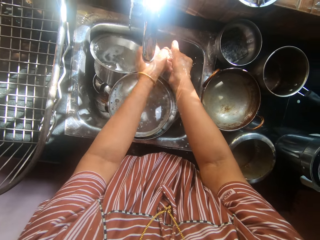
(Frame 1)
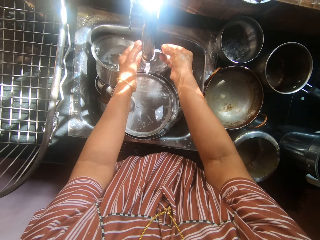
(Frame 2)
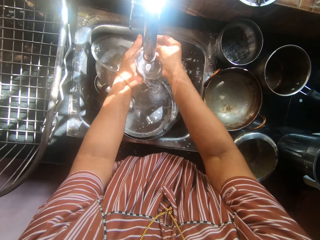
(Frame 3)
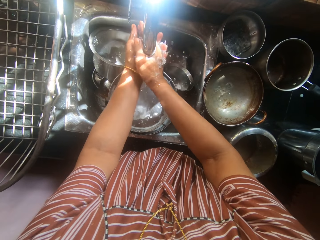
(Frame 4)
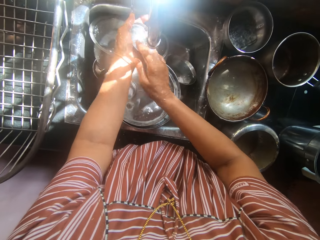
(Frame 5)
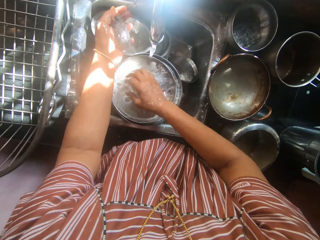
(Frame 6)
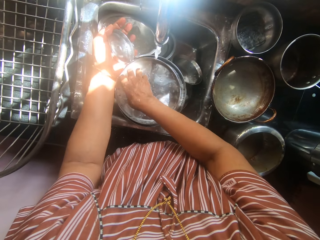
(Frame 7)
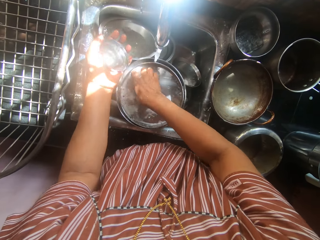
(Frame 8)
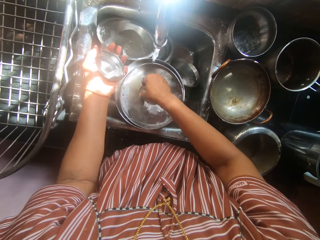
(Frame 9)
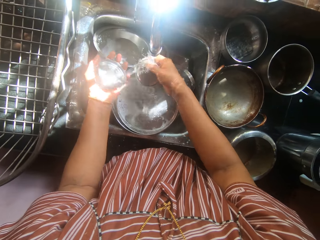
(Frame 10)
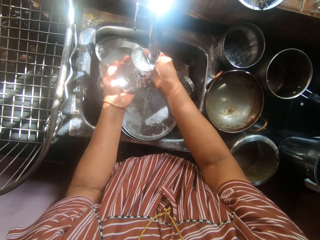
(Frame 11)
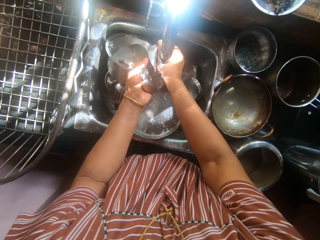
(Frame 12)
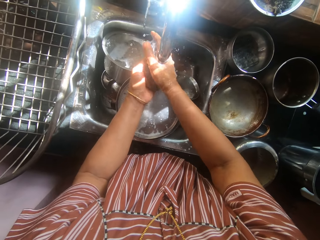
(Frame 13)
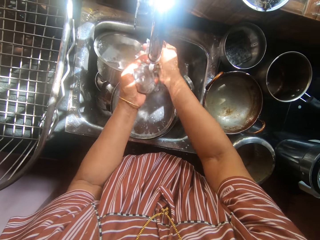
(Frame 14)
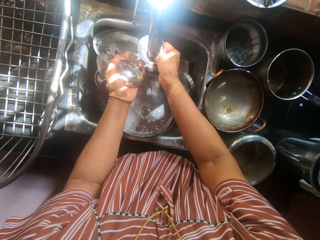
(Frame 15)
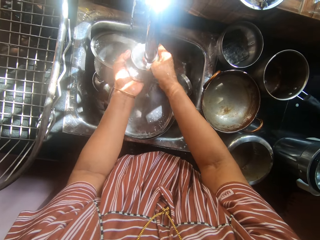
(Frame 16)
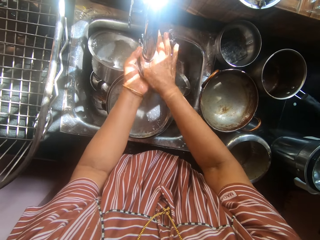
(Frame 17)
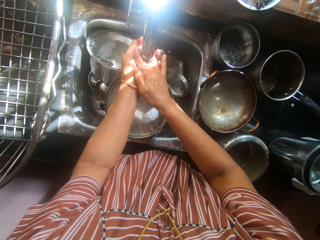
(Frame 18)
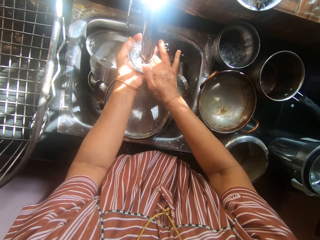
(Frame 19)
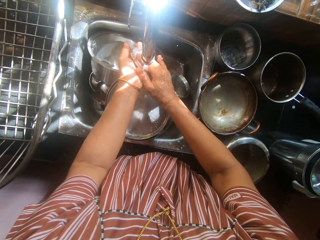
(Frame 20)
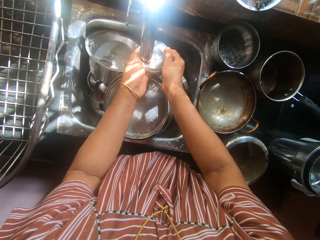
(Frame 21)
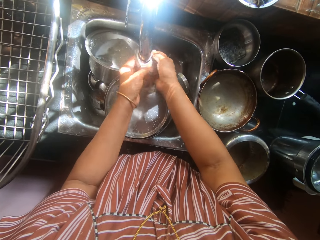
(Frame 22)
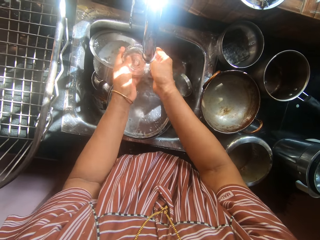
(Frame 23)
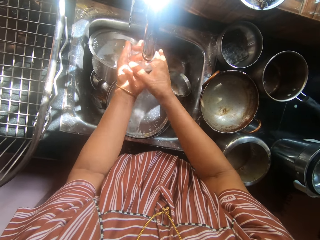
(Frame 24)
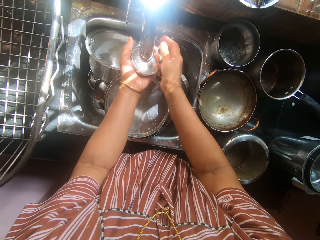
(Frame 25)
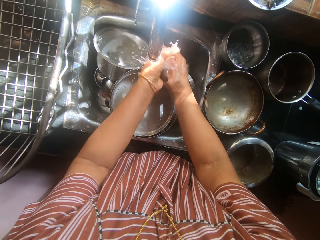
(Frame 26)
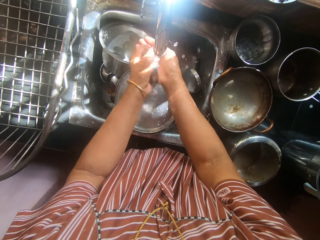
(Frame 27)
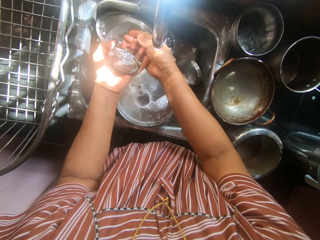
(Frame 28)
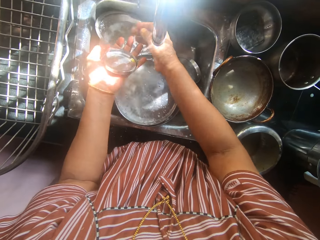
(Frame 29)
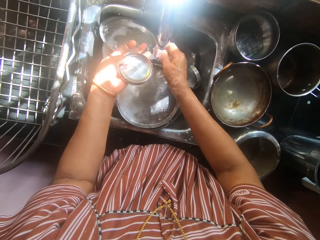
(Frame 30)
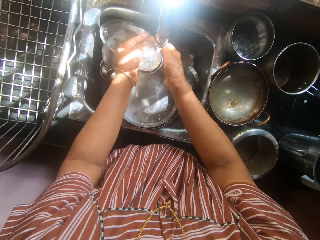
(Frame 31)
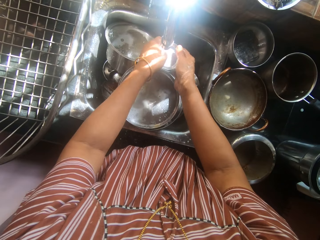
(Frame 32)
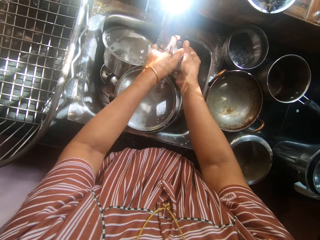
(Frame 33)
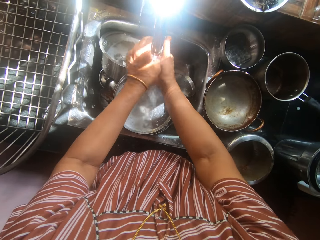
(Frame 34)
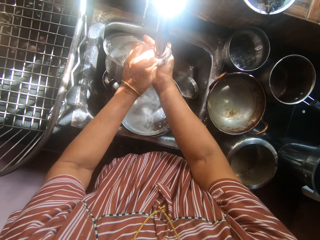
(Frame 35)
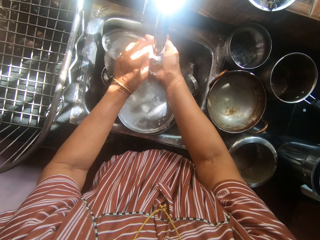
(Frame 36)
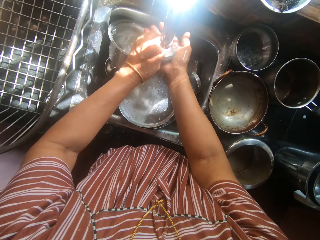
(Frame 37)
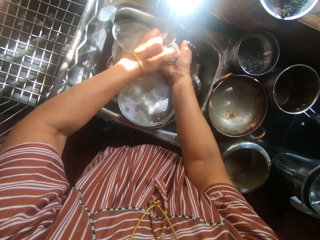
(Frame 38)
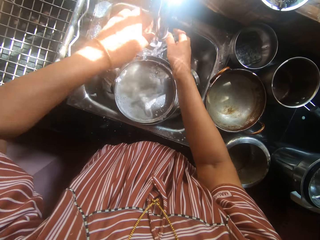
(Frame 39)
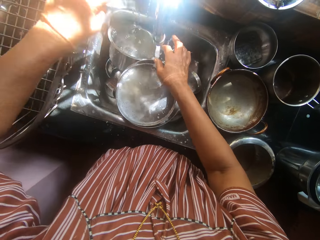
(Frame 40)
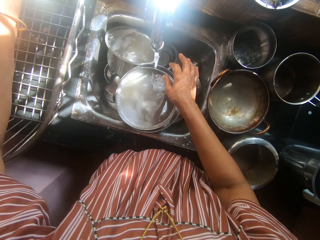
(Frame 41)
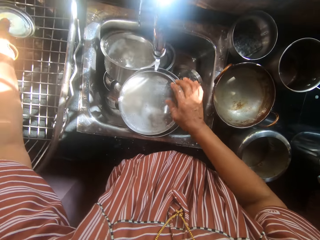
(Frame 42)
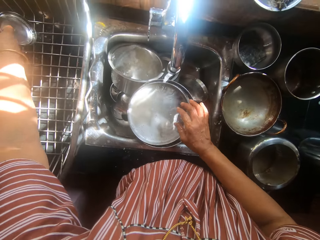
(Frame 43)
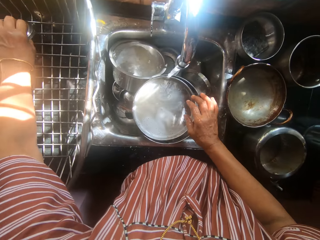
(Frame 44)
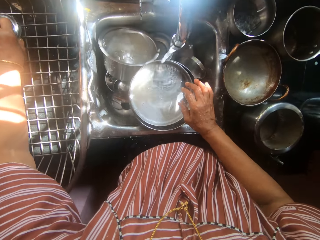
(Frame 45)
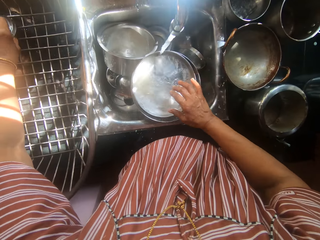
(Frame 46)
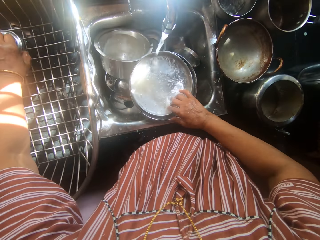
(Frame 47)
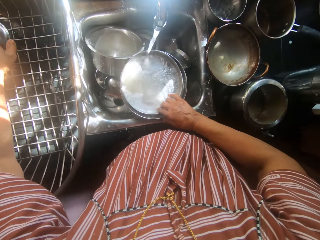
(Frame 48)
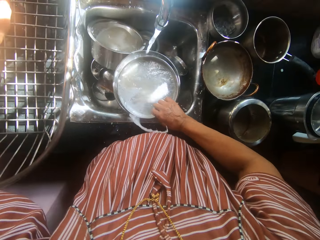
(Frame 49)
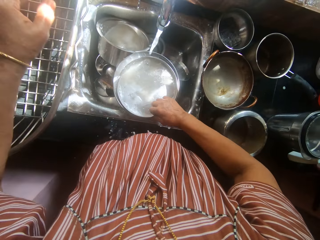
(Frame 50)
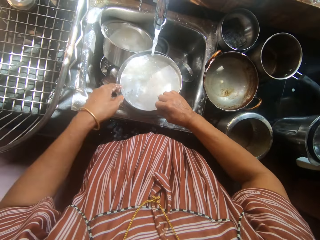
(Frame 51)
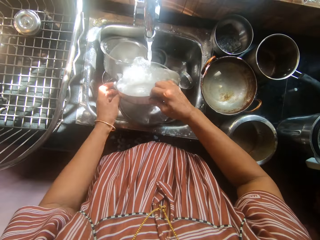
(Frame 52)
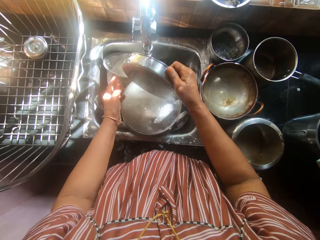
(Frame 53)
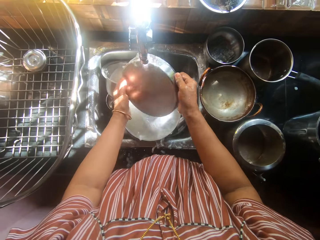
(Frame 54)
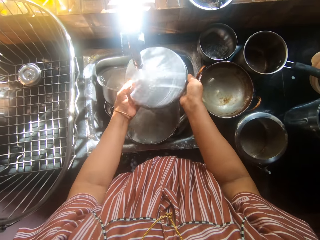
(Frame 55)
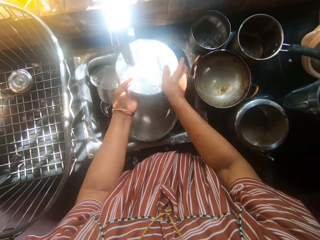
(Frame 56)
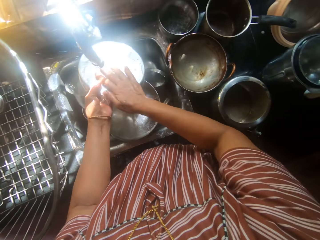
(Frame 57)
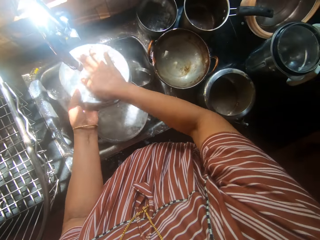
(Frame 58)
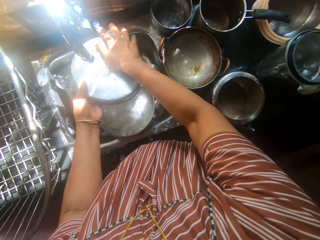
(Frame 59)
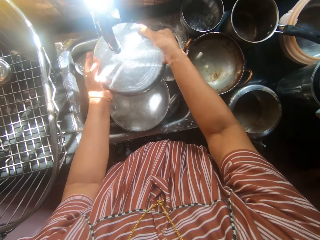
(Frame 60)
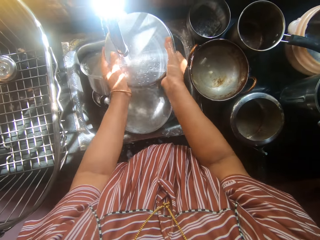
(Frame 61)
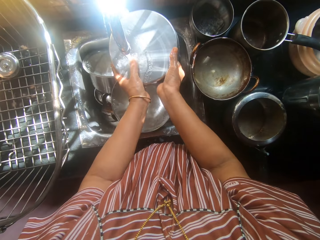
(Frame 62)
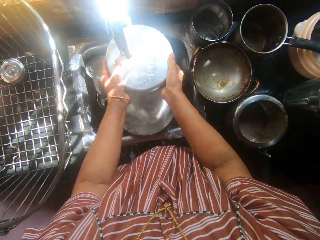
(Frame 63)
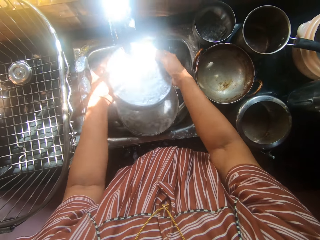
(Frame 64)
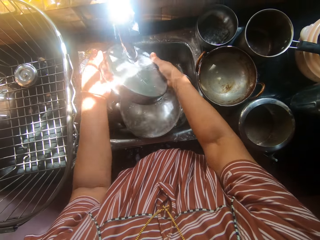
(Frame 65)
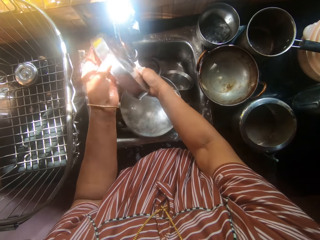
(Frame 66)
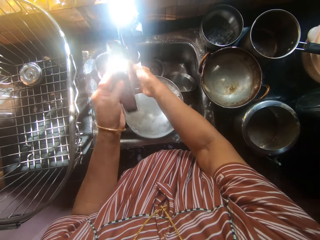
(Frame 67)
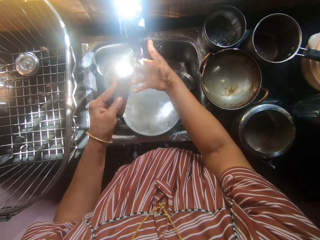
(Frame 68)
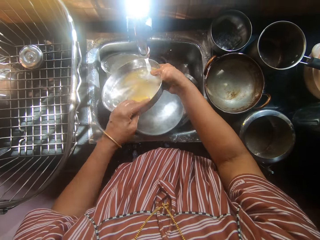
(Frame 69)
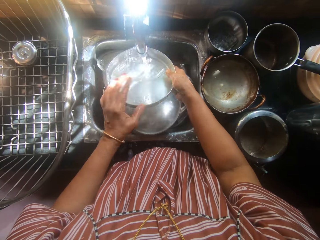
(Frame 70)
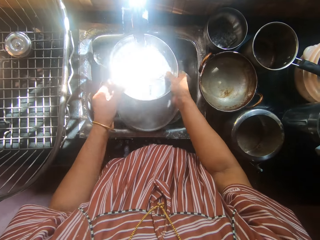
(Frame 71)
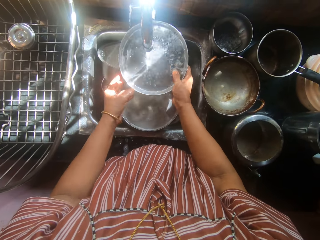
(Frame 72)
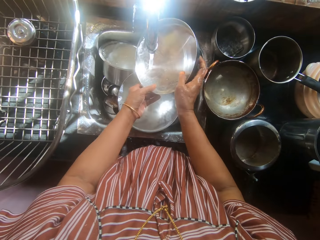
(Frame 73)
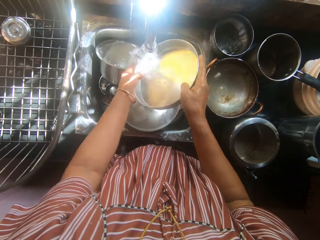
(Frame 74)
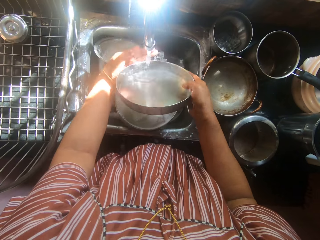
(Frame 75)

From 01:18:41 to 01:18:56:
The camera wearer holds the cup lid with her left hand. She picks up the other cup lid with her right hand. She rinses the other cup lid with both hands under the running water. She drops both lids into the plate rack on the kitchen table with her left hand. She picks up a pan from the sink with her right hand. She rinses the soap off the pan with both hands.

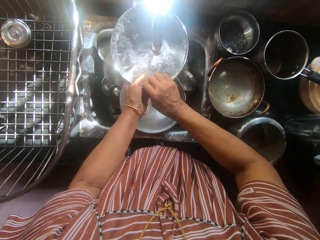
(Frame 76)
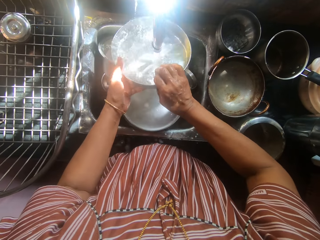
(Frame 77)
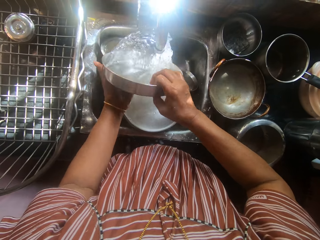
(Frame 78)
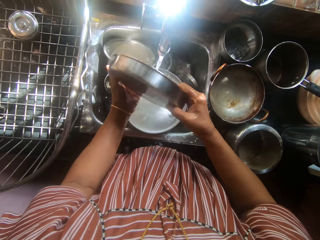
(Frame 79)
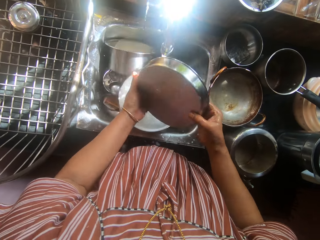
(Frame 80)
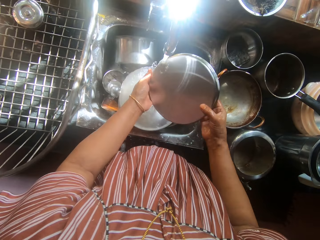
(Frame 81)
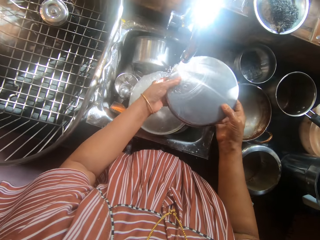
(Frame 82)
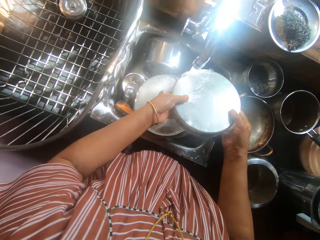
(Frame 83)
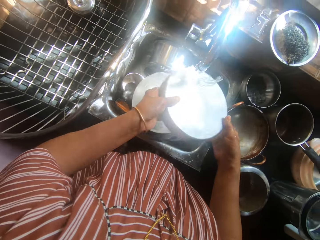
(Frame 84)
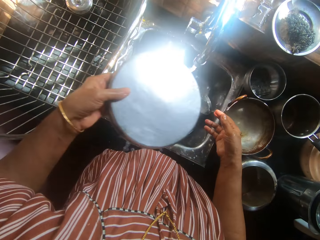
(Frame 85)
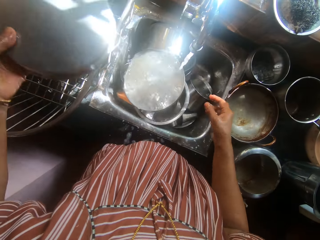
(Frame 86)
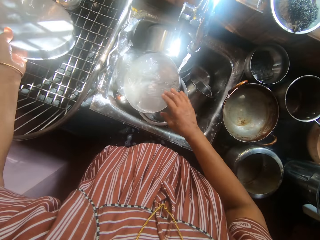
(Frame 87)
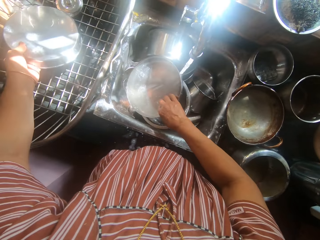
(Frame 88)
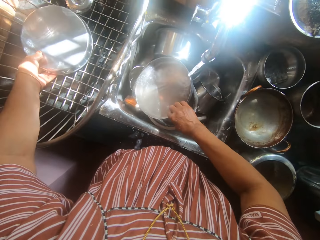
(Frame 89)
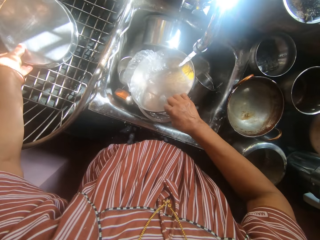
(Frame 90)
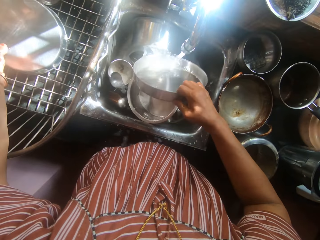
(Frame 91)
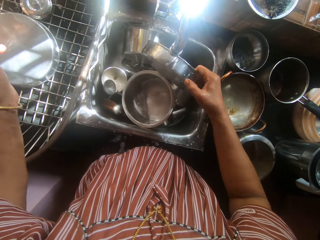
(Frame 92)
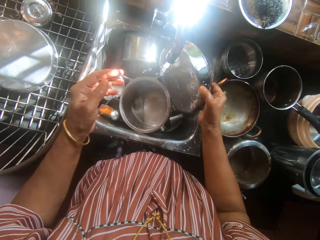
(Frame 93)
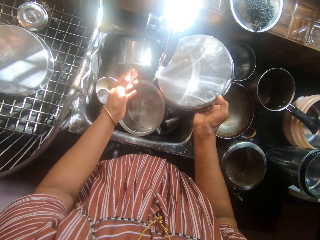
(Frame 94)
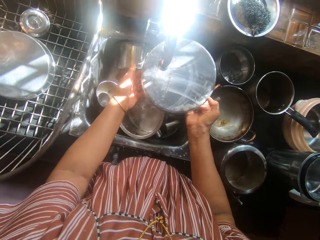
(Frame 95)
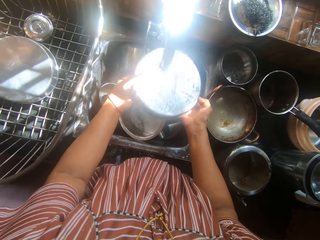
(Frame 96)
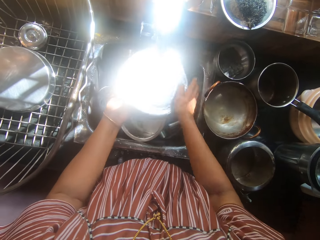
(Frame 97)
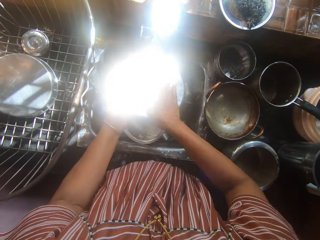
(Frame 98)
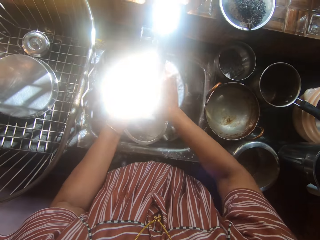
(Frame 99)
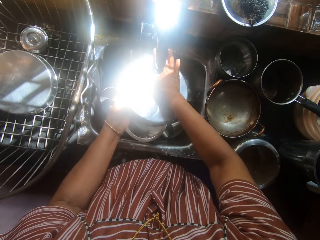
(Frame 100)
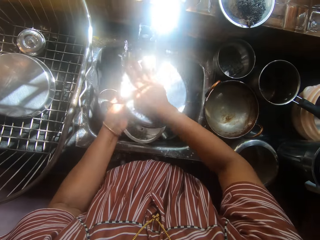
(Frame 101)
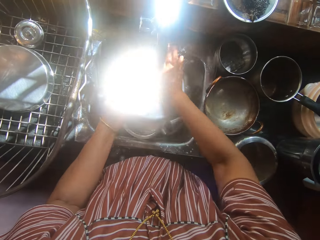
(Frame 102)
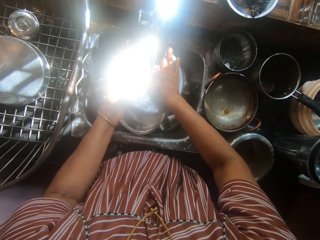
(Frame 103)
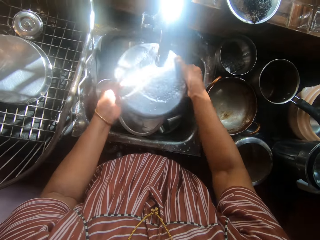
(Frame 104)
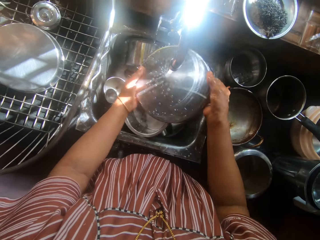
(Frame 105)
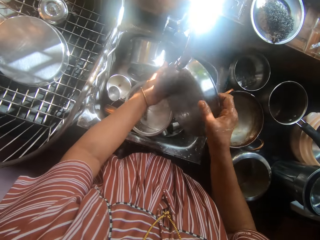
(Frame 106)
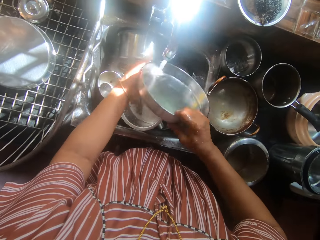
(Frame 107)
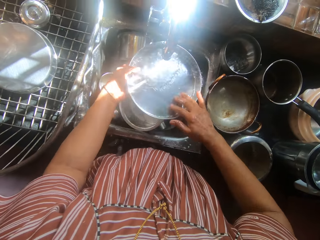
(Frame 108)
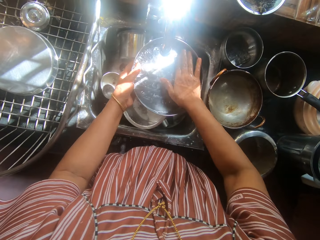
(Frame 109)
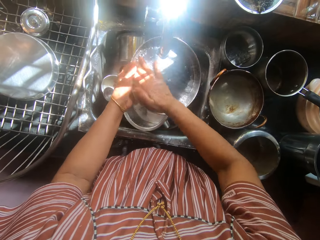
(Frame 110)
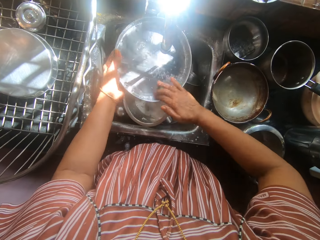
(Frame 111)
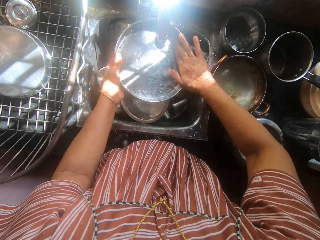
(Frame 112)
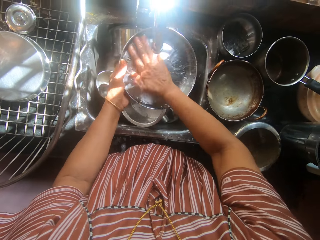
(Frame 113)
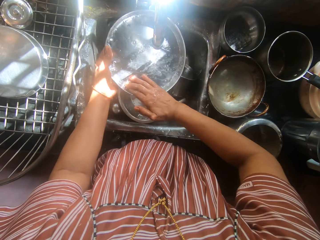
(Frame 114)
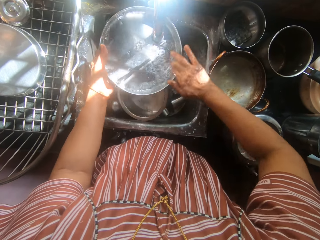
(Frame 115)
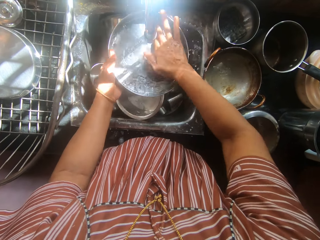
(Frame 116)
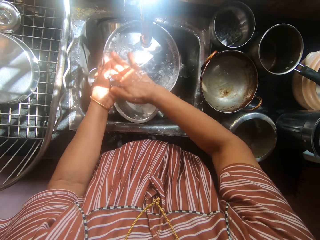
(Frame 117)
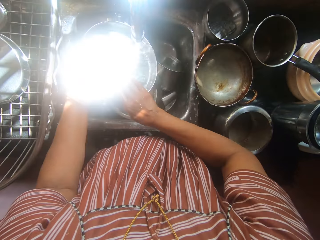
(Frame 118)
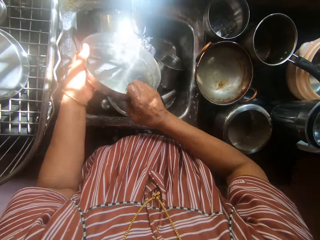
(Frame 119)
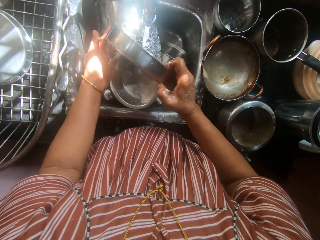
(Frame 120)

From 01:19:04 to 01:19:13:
The camera wearer drops the pan into the plate rack on the kitchen table with her left hand. She picks up another pan from the sink with her right hand. She rinses the soap off the second pan with both hands.
